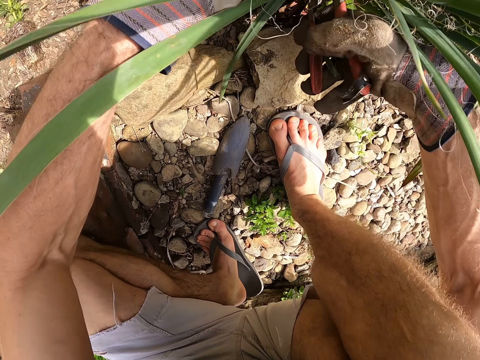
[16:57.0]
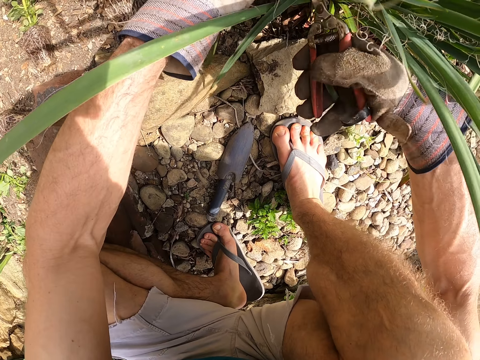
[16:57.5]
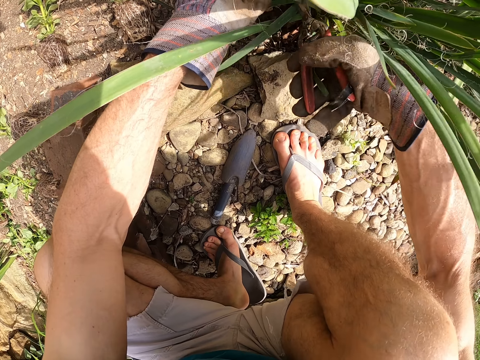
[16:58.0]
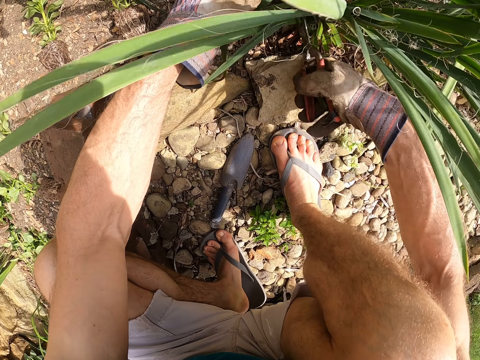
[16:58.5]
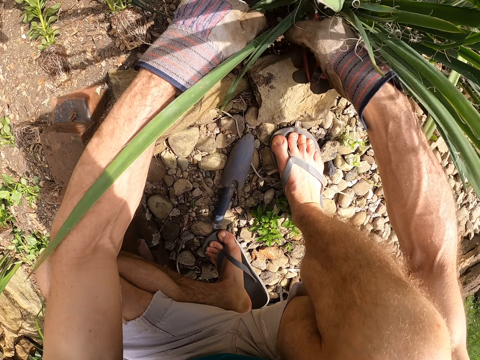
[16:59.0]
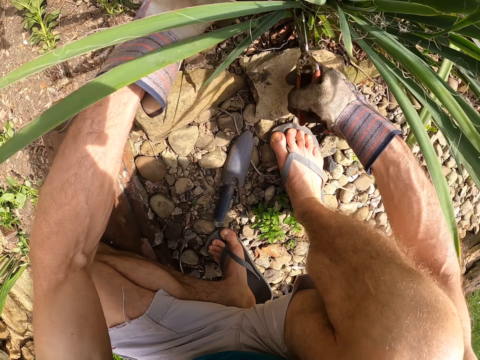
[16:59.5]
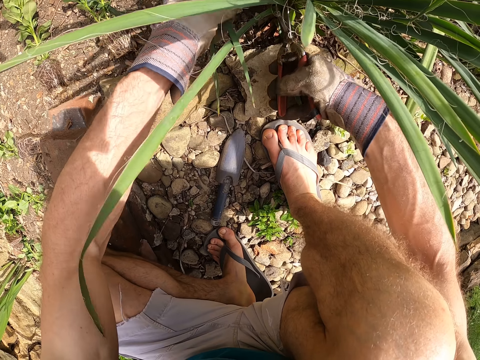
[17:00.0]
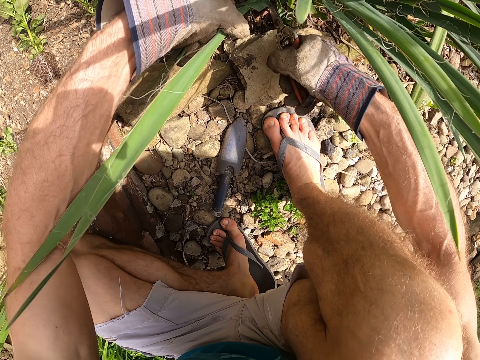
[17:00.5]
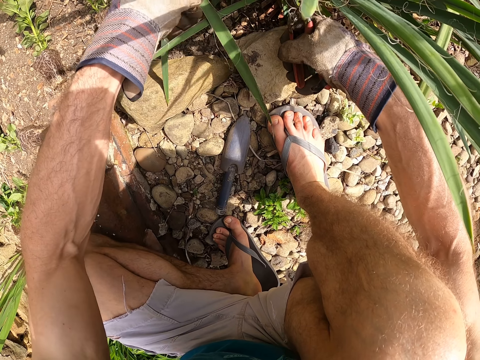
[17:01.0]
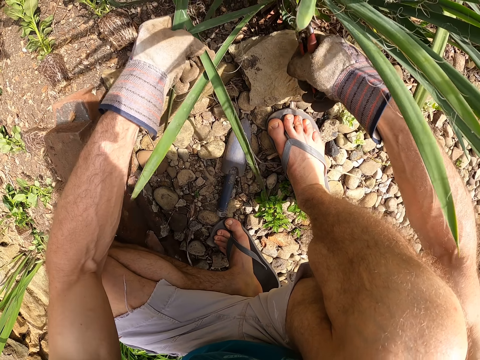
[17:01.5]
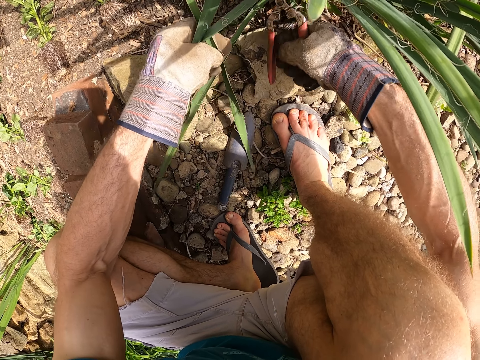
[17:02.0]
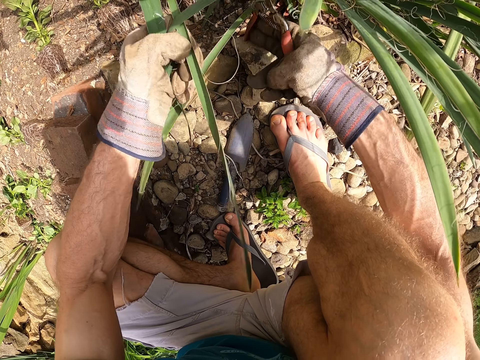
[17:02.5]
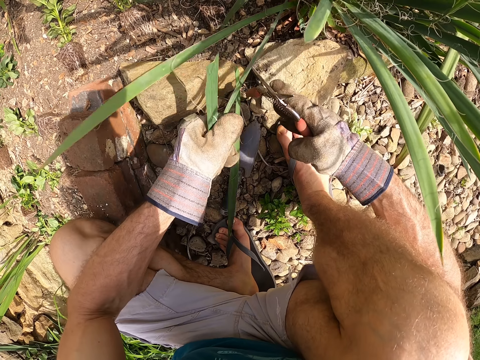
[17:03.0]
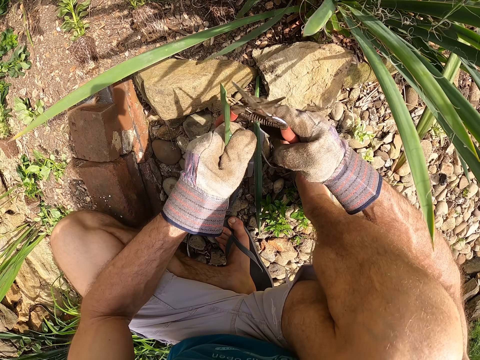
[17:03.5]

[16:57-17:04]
The camera wearer holds the leaves of the second plant or aztec grass leaves with his left hand. He cuts the leaves of the second plant with the plier in his right hand. He drops the aztec grass leaves on the ground. He adjusts the plier with his hands.

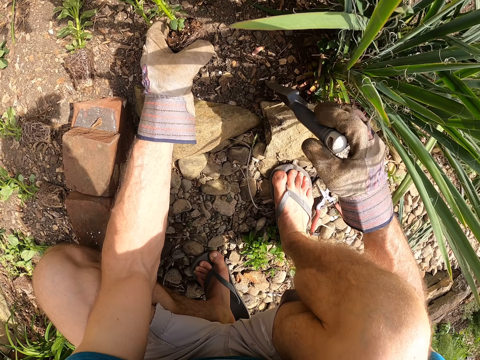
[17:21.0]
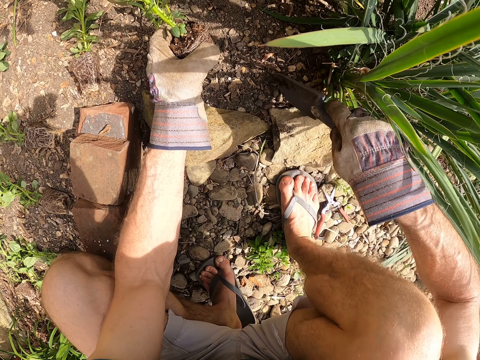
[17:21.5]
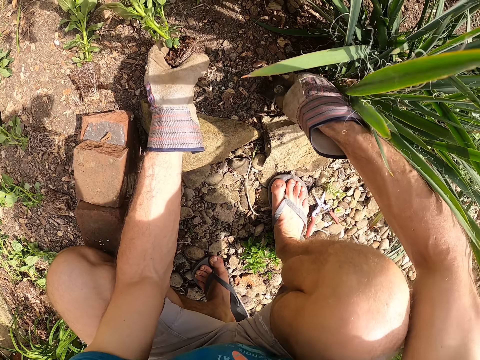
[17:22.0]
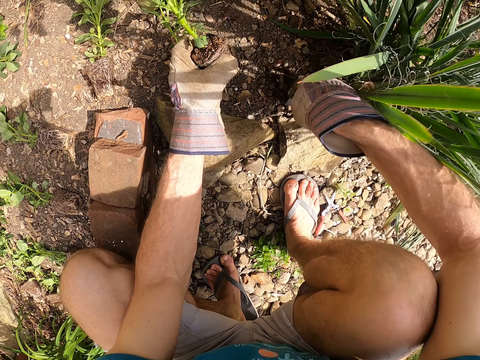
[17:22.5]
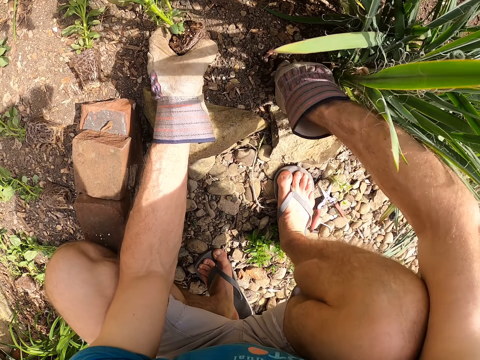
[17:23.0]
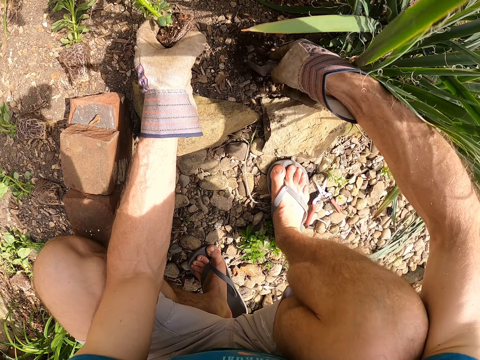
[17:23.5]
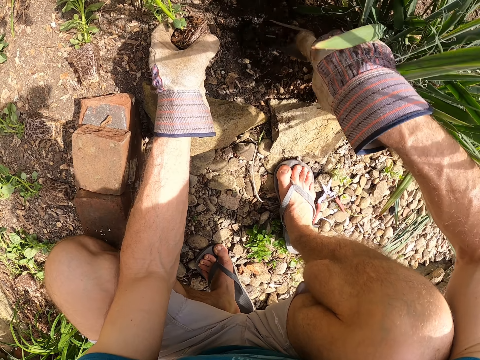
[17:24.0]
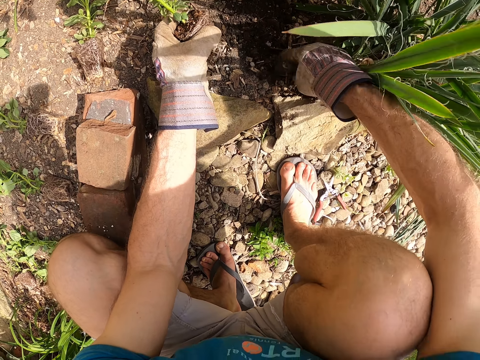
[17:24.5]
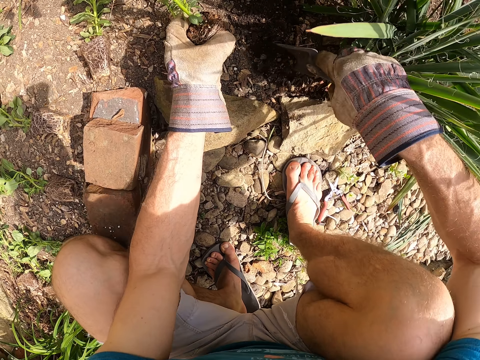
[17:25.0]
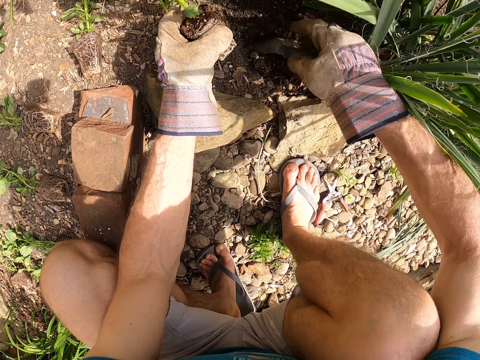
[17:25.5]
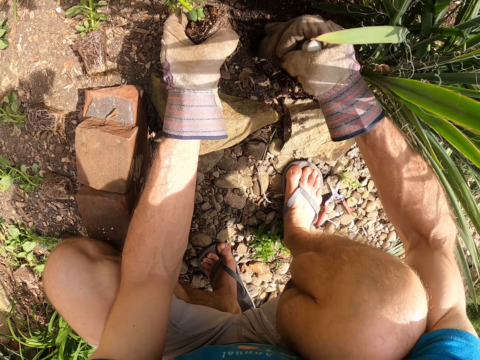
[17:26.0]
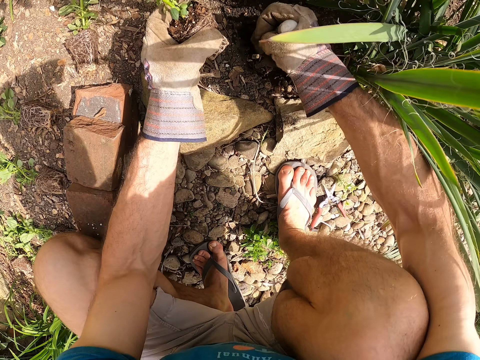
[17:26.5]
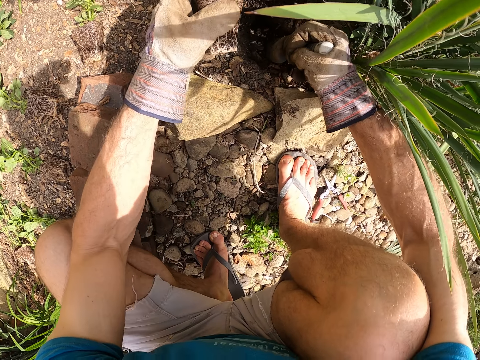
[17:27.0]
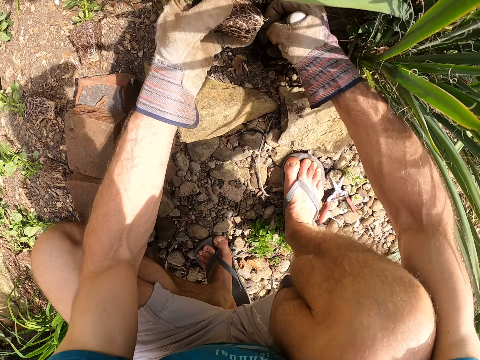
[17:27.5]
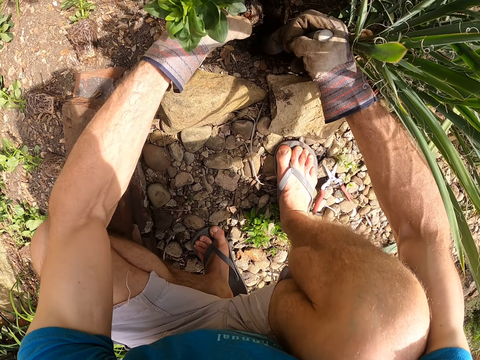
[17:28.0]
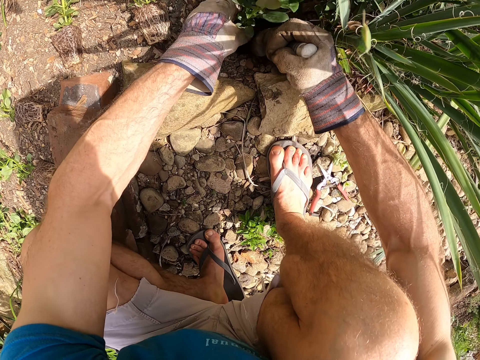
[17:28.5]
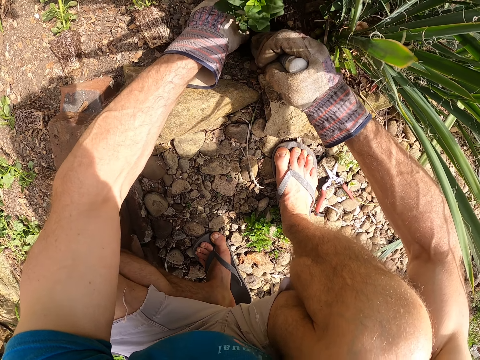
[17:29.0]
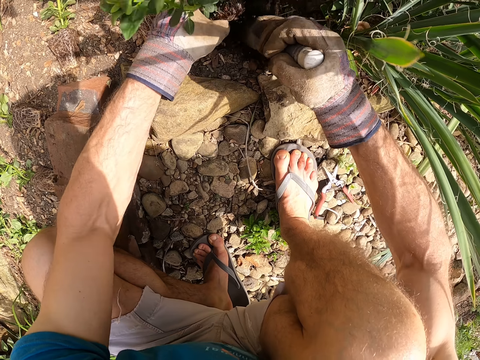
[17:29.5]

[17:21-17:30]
The camera wearer digs the soil with the garden trowel in his right hand. He scoops soil out of the ground. He plants the sixth seedling in the hole with his left hand and the garden trowel in his right hand.

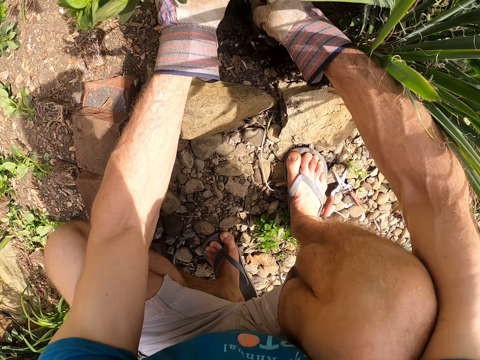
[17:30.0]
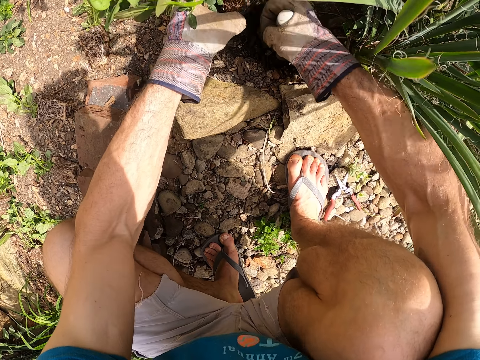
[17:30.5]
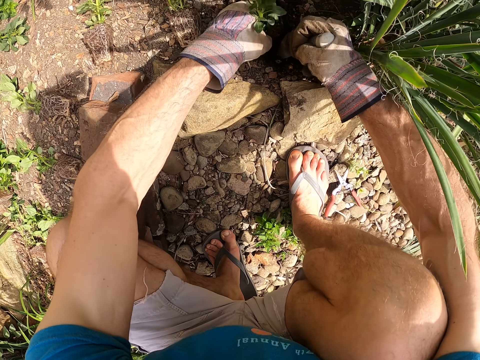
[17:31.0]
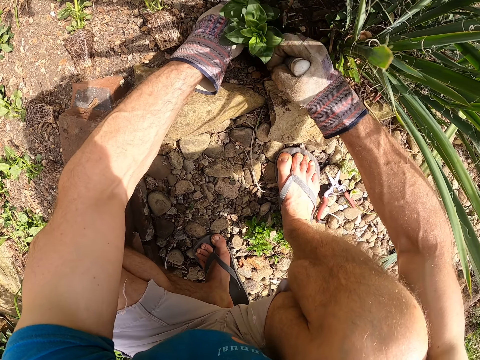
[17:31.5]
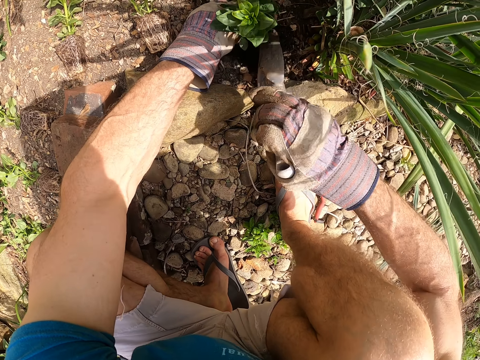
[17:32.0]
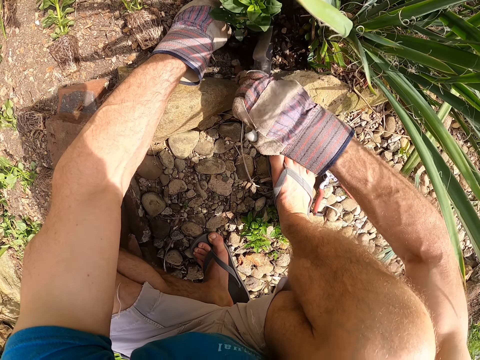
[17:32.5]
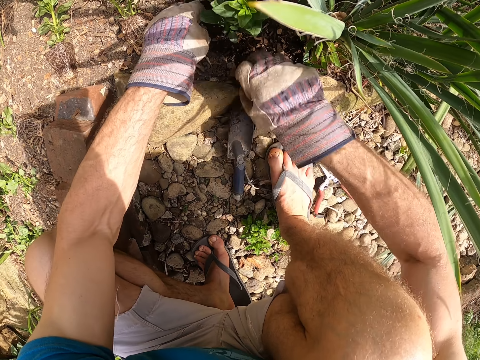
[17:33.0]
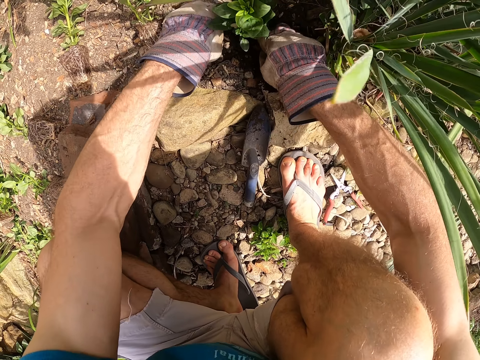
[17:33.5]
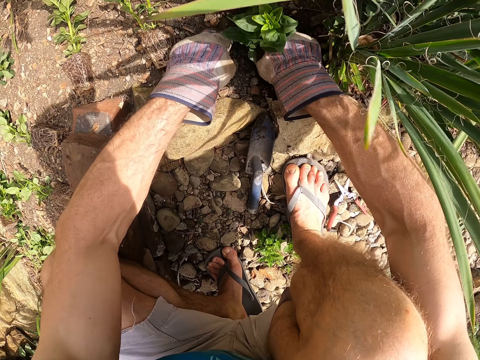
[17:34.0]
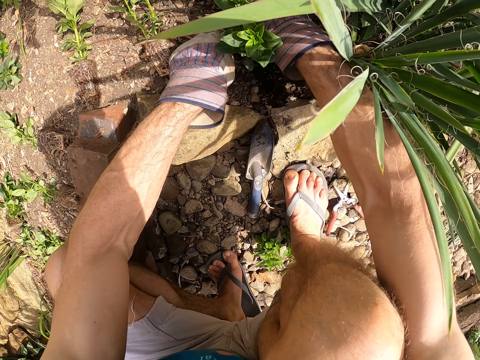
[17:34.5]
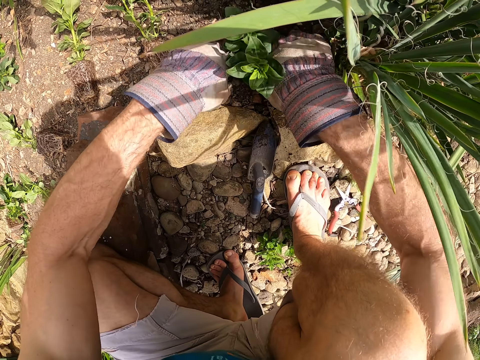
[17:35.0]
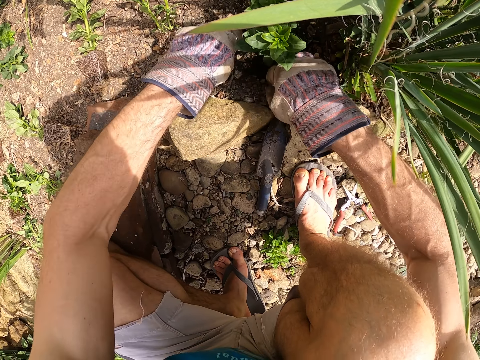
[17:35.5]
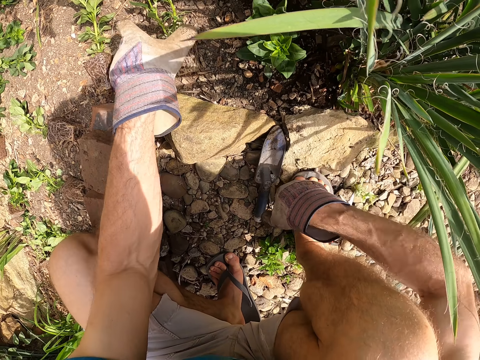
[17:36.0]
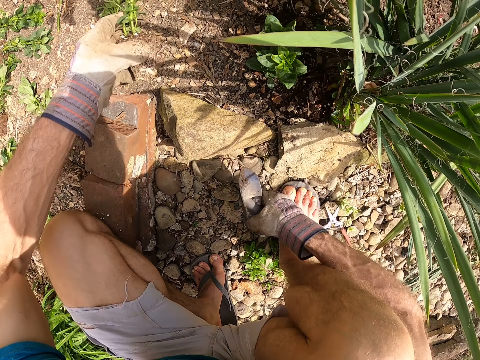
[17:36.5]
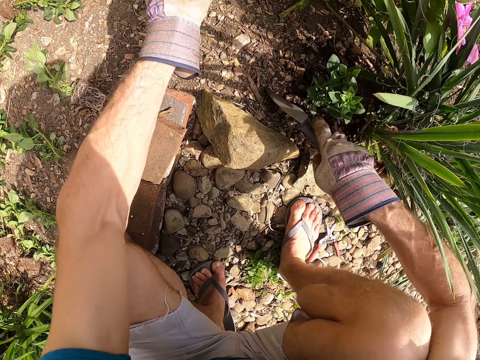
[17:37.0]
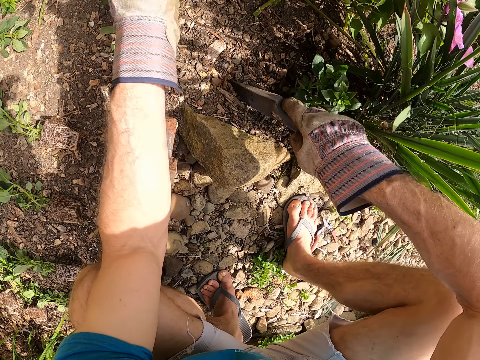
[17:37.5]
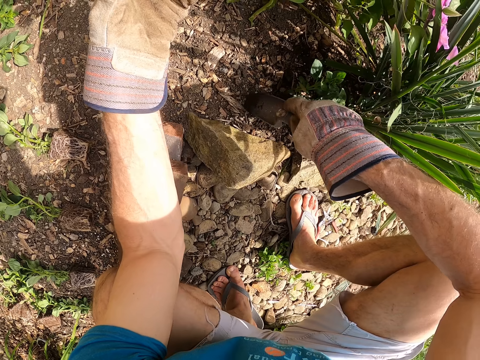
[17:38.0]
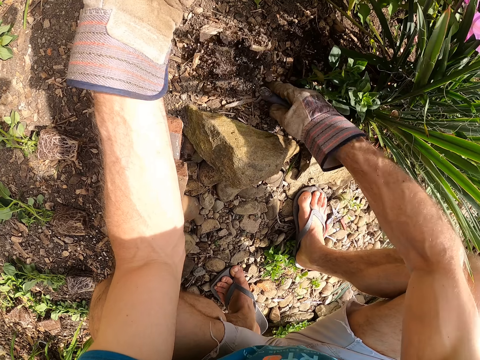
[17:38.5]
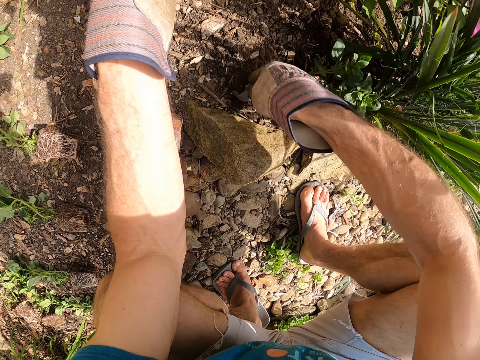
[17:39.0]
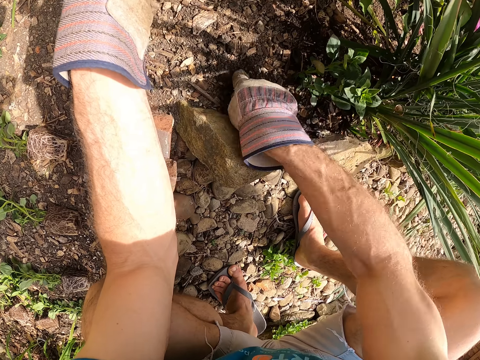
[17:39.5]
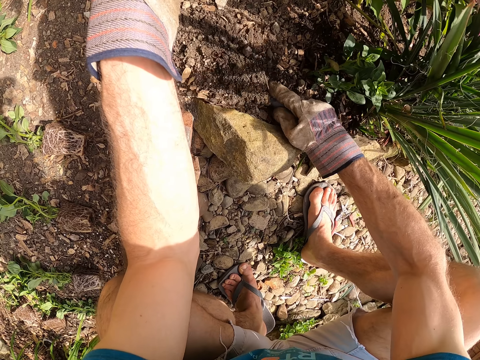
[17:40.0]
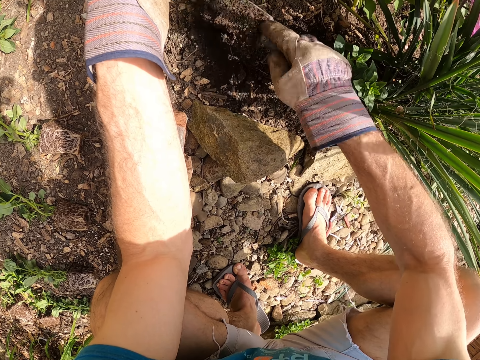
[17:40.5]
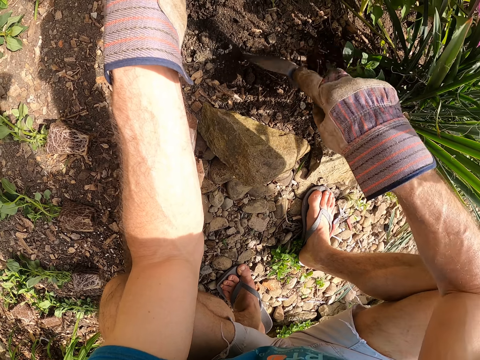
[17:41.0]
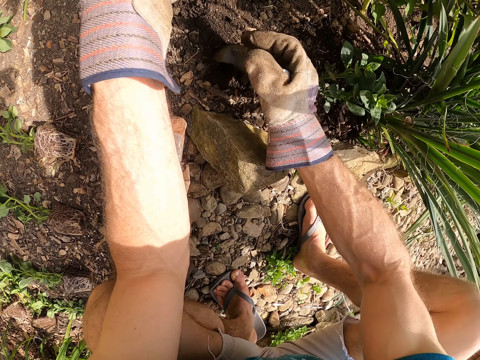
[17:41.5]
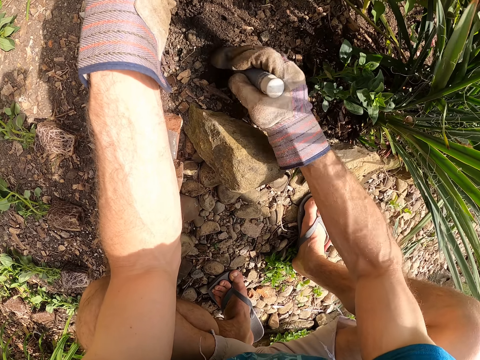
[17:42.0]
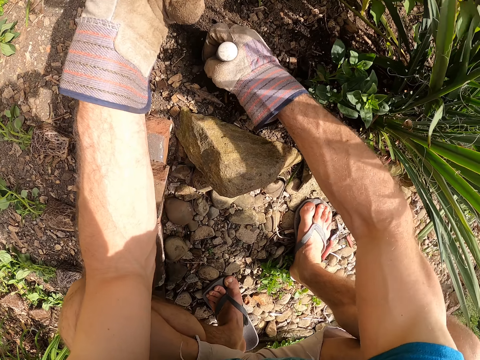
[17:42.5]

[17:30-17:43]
The camera wearer digs the soil with the garden trowel in his right hand. He plants the sixth seedling with his left hand and the garden trowel in his right hand. He covers the plant with soil. He puts the garden trowel on the ground with his right hand. He plants the sixth seedling with his hands. He picks the garden trowel on the ground with his right hand. He digs the soil with the garden trowel in his right hand. He picks a seventh seedling on the ground with his left hand. He scoops soil out of the ground.
